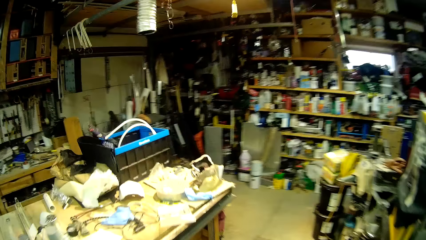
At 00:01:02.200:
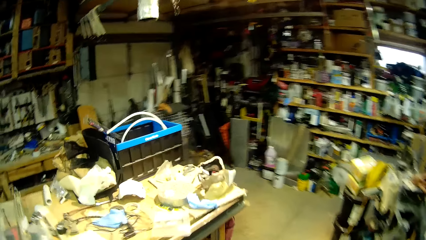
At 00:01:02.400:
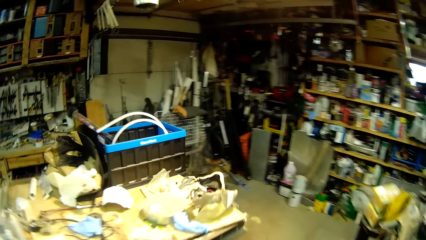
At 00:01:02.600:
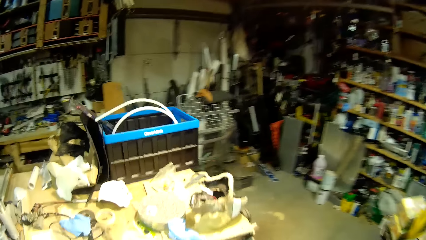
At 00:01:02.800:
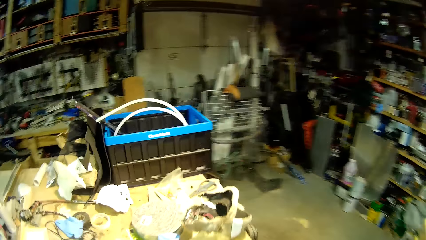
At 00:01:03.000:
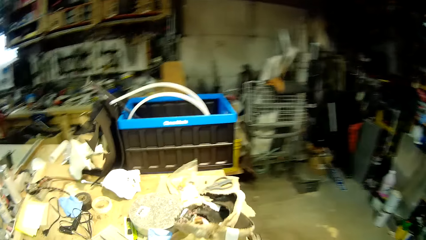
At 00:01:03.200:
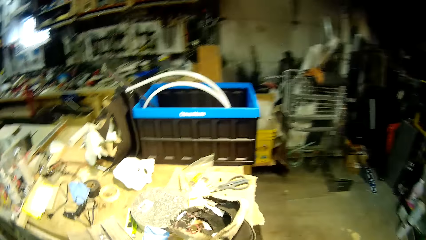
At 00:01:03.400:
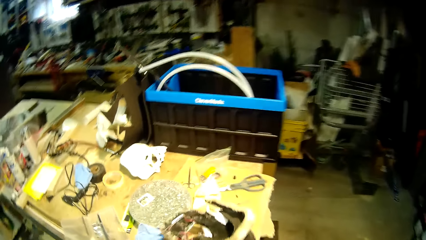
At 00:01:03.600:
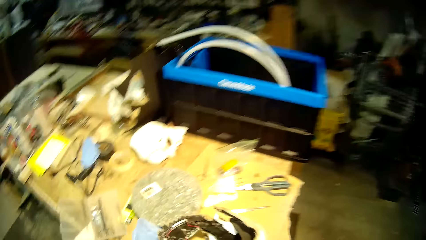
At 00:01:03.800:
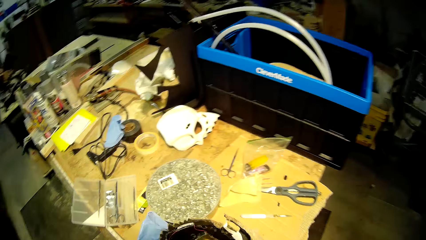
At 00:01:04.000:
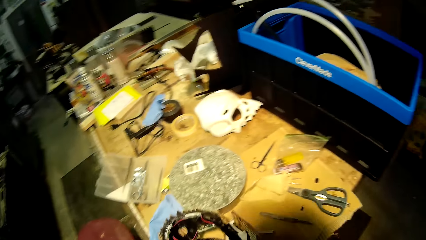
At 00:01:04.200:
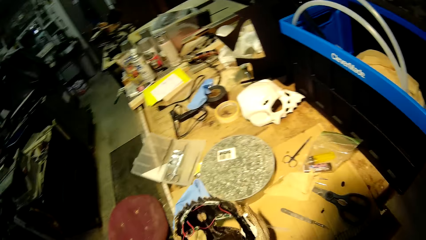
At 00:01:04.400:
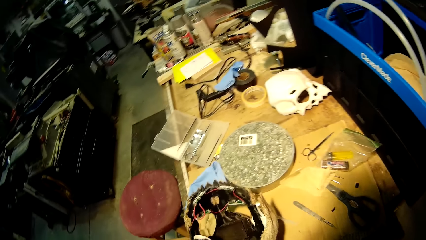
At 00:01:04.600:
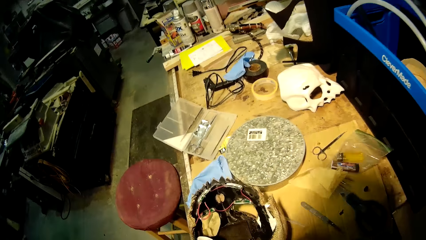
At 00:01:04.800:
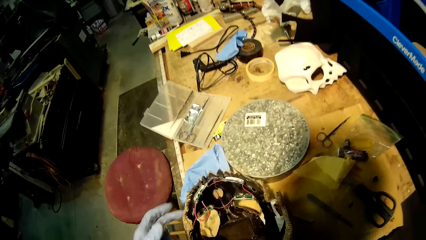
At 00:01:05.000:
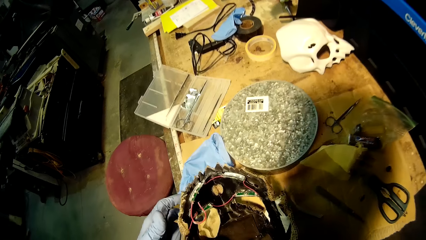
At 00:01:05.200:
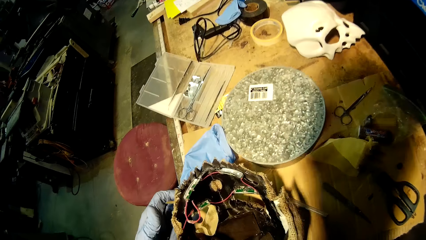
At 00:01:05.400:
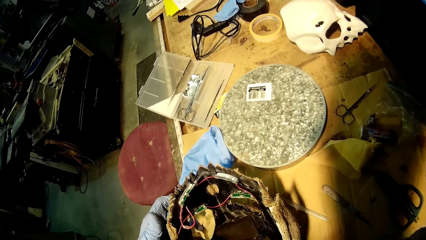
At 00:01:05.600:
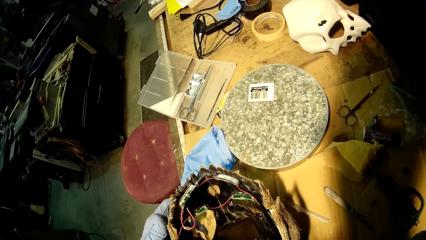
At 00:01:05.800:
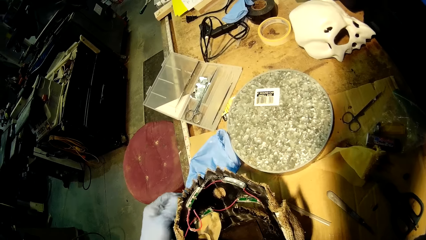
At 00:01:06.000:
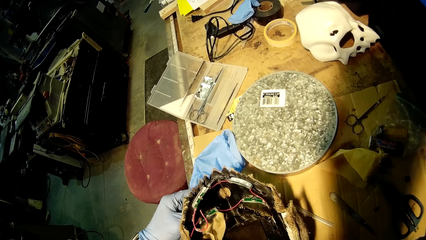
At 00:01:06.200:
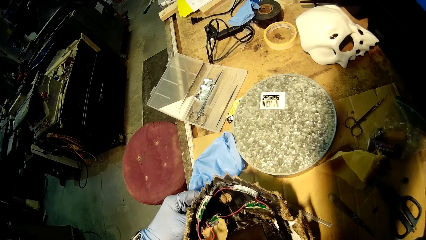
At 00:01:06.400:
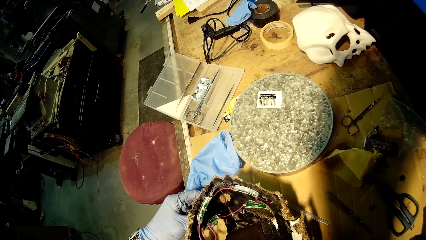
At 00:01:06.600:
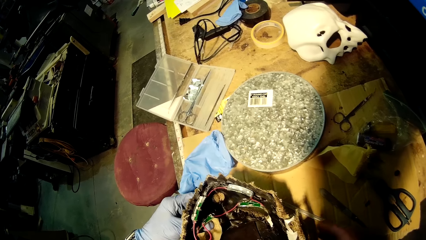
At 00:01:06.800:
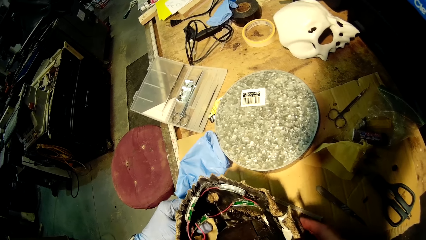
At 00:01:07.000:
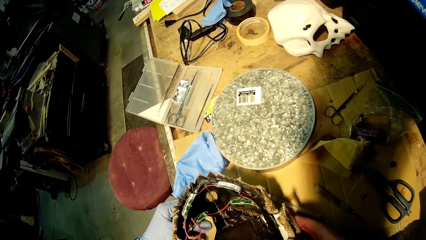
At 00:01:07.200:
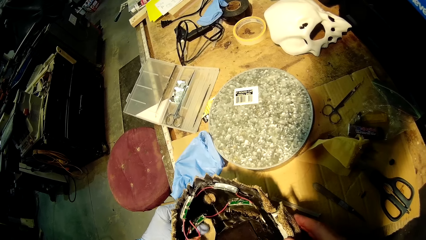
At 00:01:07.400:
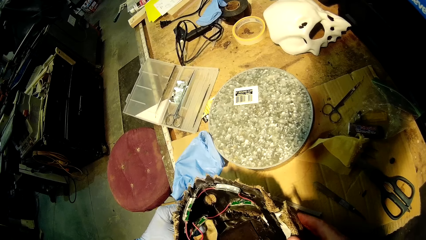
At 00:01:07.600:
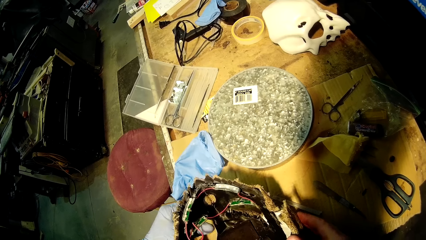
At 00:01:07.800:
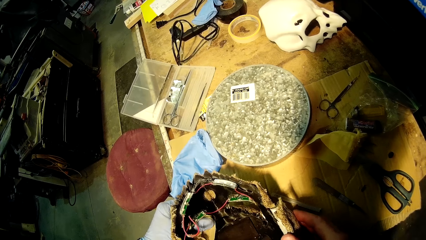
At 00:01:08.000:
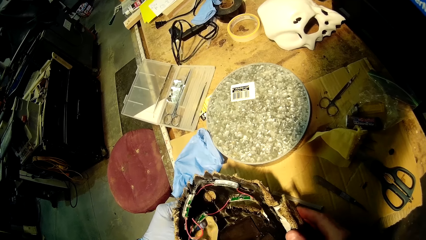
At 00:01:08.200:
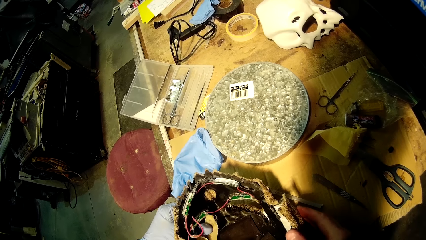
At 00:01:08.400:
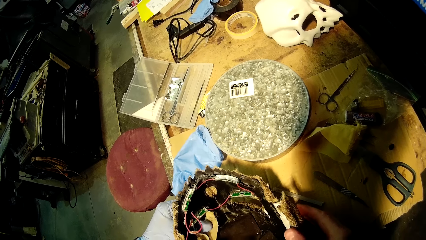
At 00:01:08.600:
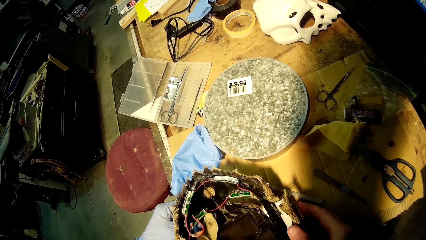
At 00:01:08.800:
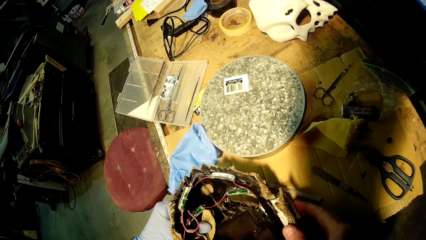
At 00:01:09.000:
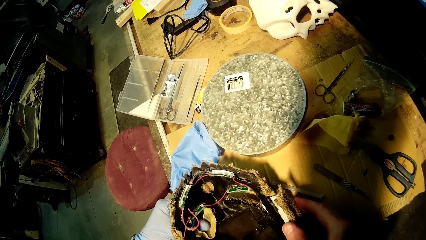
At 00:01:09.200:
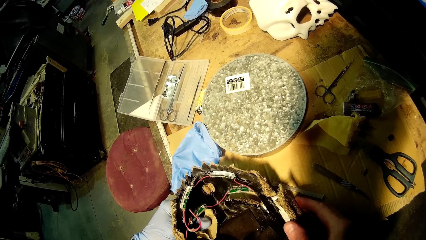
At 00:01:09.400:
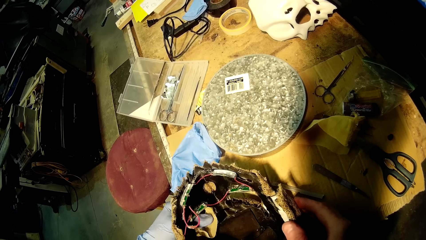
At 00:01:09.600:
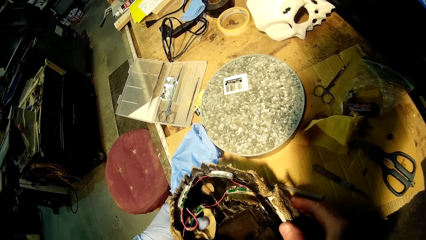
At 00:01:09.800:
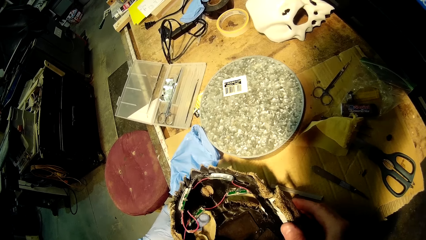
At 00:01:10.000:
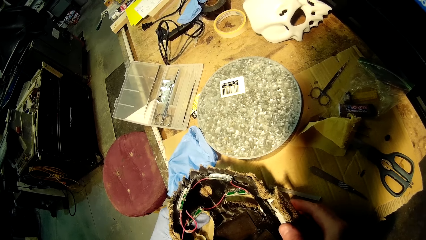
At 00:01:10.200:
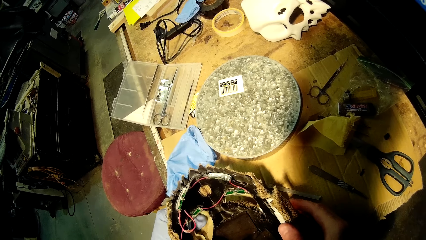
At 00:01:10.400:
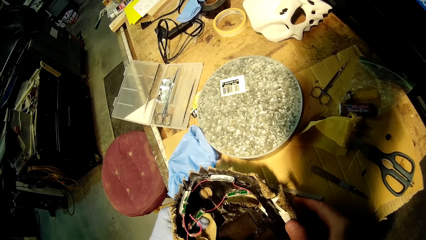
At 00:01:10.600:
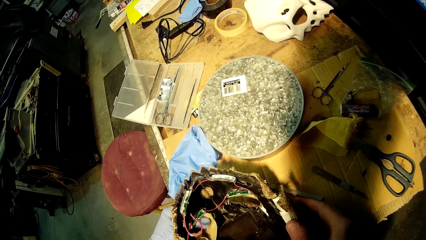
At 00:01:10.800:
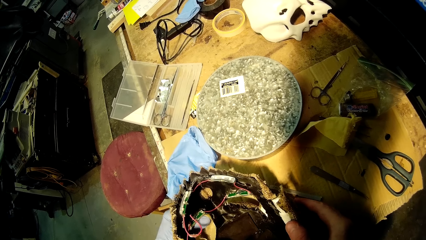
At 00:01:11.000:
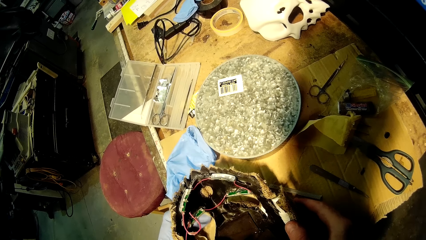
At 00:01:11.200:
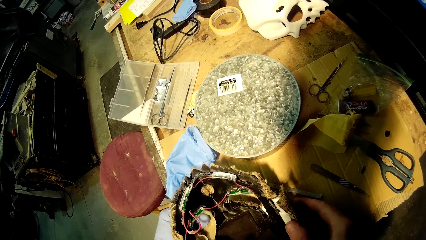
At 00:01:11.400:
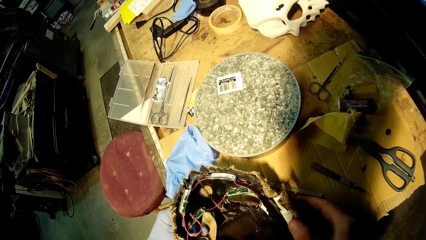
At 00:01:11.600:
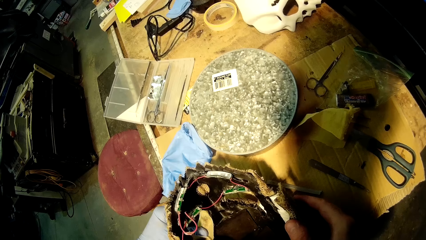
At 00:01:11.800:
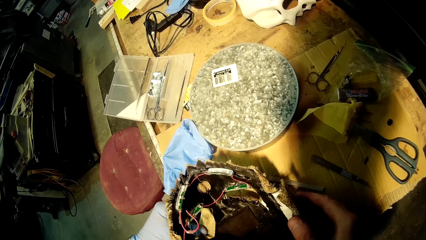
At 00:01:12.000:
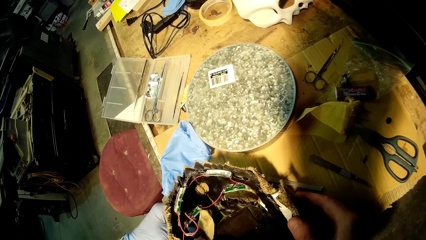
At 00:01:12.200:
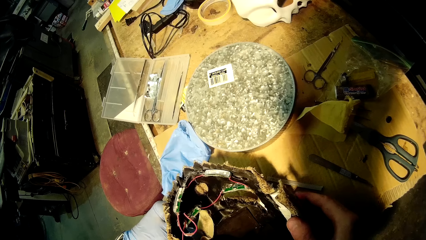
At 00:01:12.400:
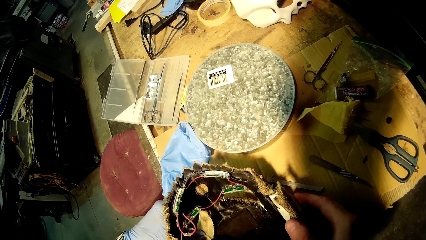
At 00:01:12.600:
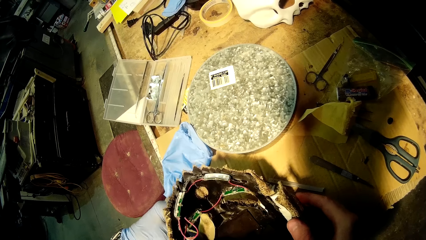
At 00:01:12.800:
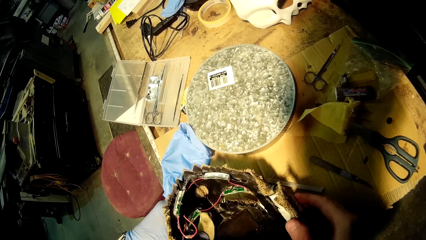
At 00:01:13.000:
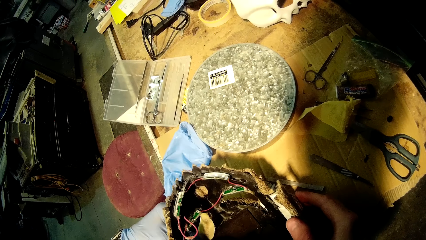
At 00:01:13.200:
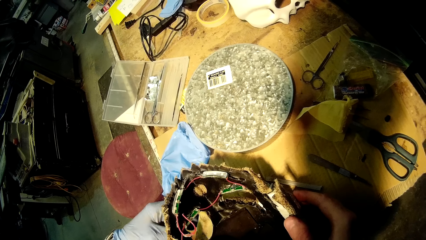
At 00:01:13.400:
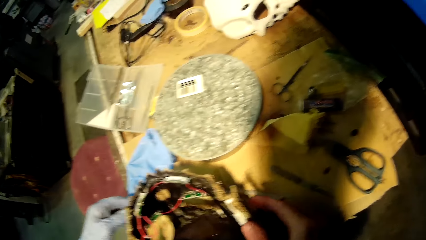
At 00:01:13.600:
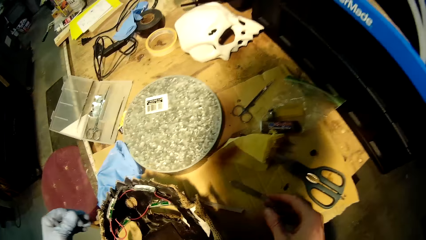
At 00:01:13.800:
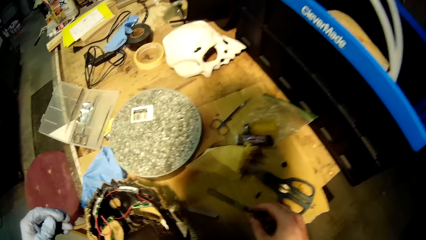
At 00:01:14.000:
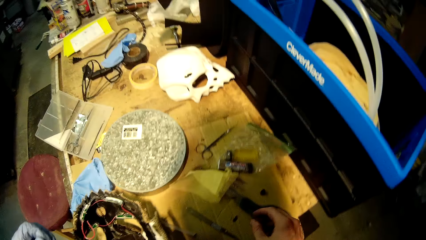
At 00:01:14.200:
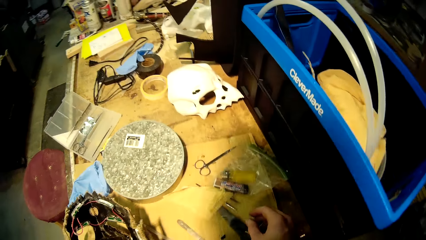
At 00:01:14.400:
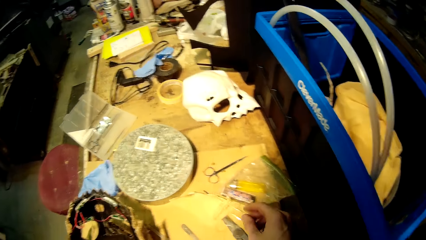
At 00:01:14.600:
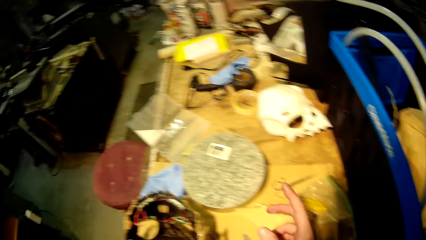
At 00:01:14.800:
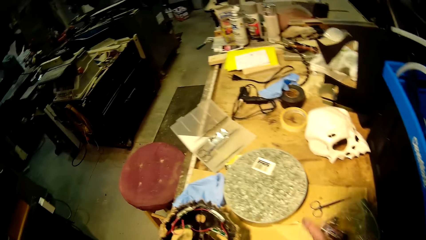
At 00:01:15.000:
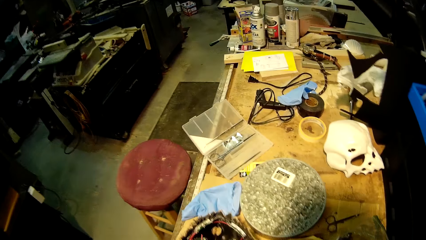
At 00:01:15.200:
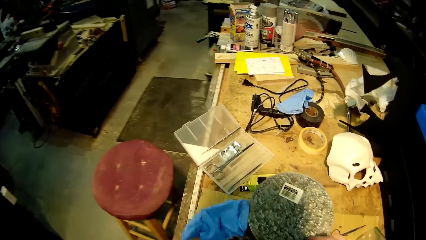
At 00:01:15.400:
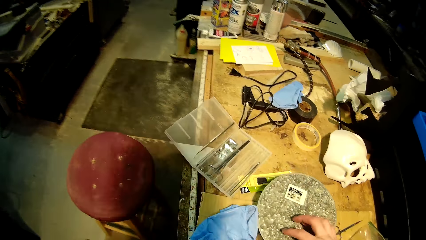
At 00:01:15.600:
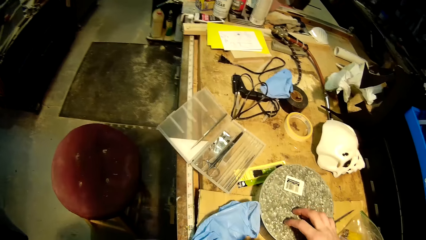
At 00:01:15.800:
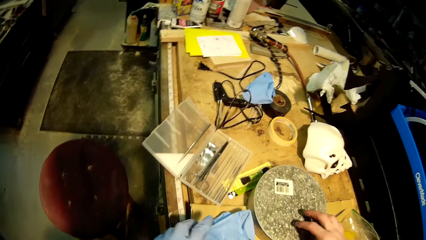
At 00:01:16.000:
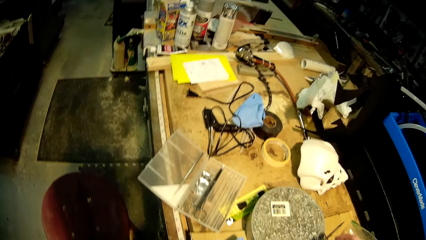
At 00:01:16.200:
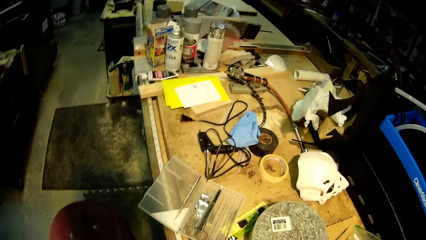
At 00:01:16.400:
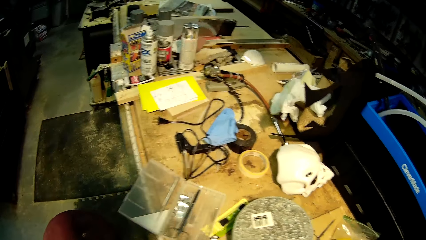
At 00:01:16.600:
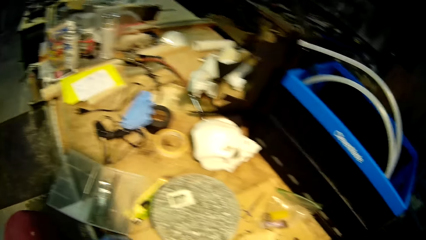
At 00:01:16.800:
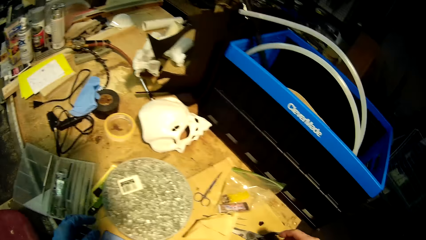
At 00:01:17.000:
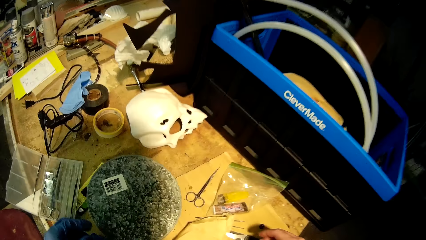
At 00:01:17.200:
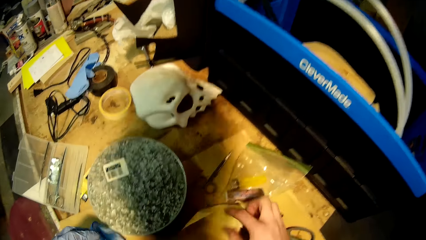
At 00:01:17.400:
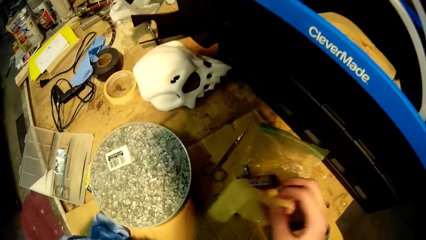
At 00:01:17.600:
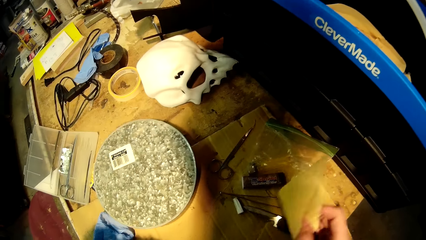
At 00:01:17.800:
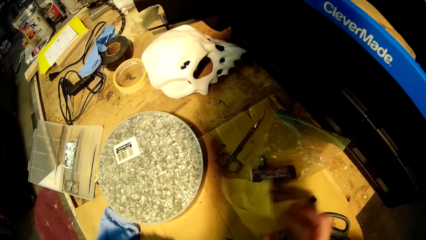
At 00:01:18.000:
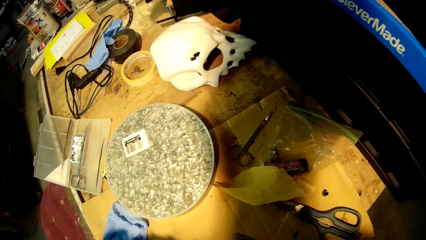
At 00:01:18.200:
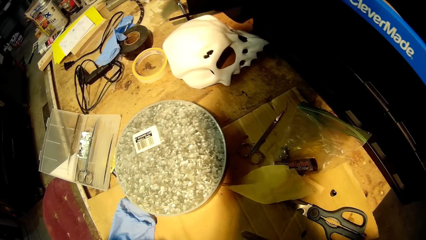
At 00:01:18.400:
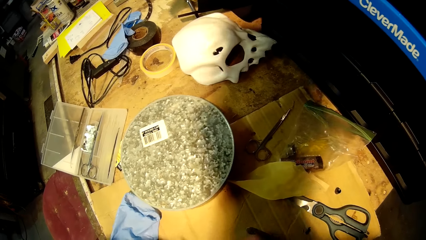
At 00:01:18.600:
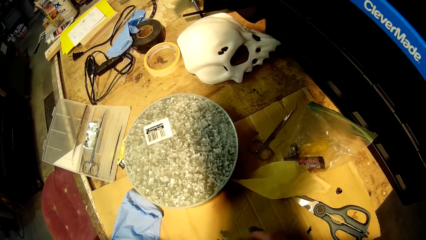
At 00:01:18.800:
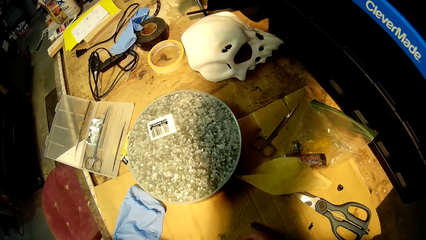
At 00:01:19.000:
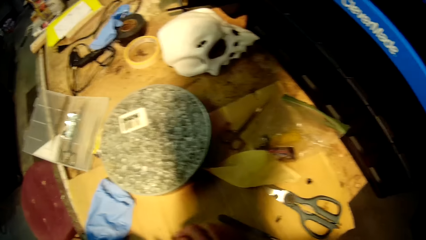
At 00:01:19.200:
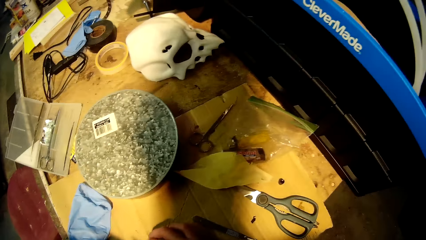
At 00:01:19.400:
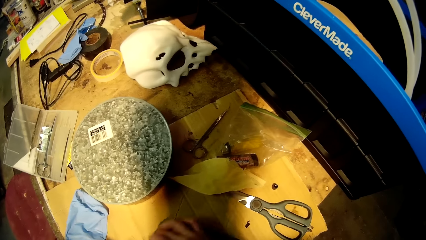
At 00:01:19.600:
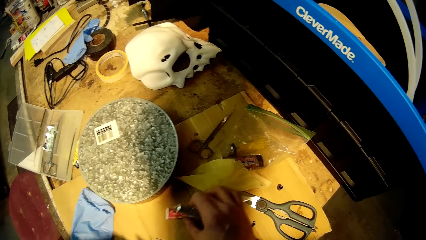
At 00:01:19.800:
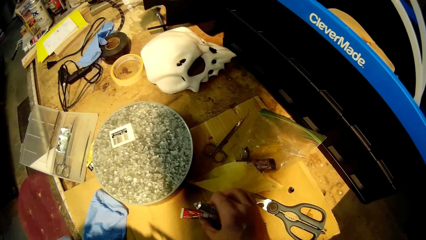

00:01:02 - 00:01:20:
The camera wearer stands near a table. He holds the human skull mask on the table with both hands. He touches a cylindrical pan with his right hand. He picks a yellow rag from the table with his right hand and drops the yellow rag on the table with his right hand.
